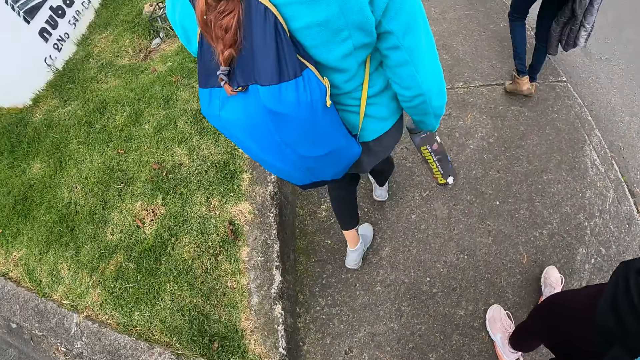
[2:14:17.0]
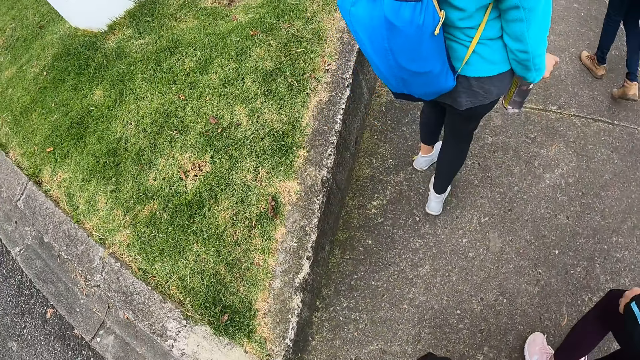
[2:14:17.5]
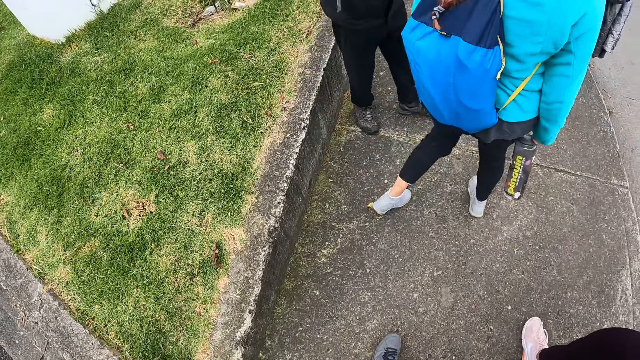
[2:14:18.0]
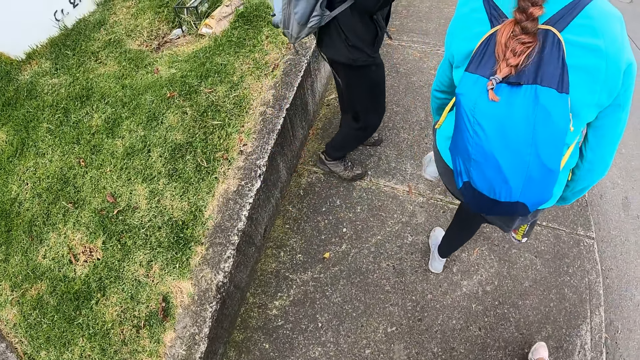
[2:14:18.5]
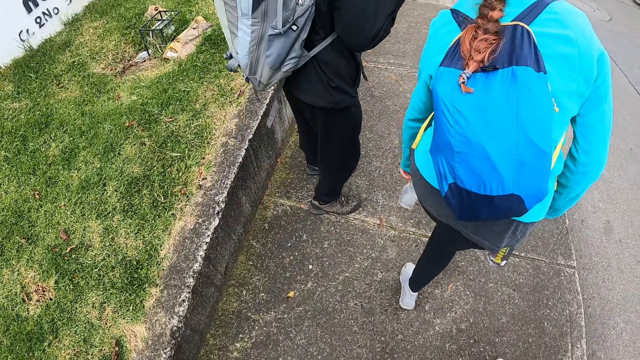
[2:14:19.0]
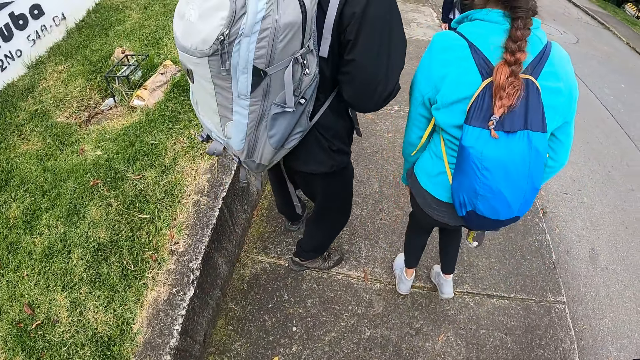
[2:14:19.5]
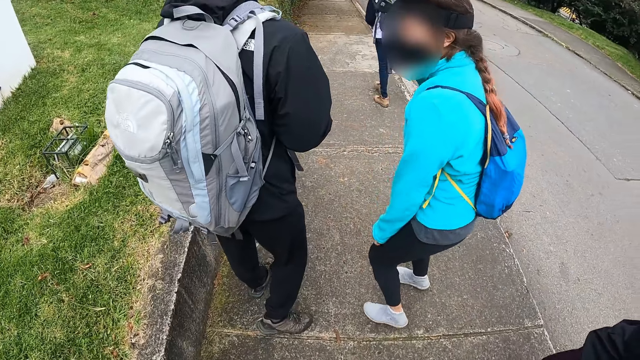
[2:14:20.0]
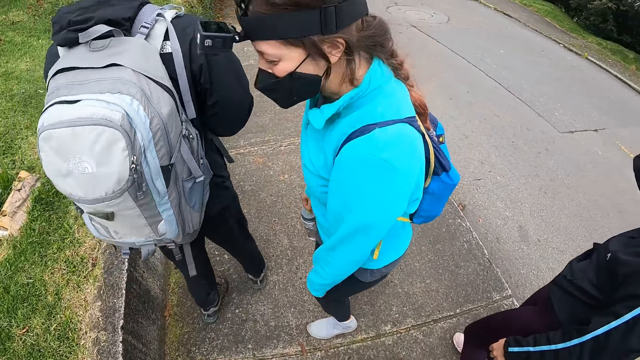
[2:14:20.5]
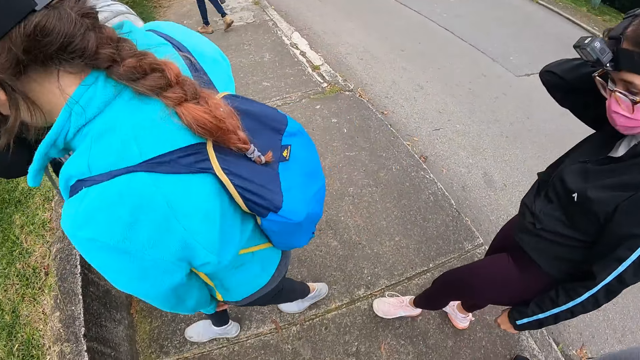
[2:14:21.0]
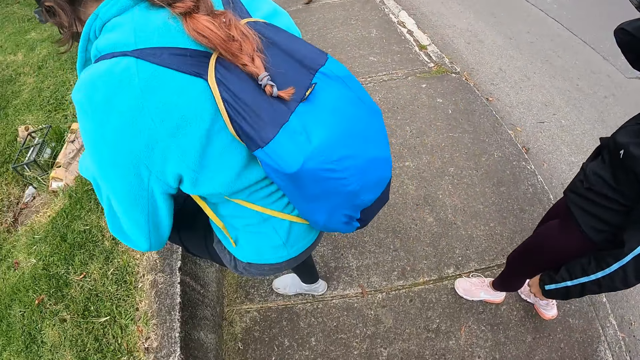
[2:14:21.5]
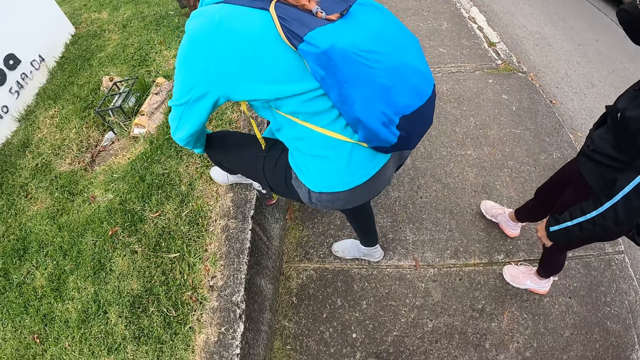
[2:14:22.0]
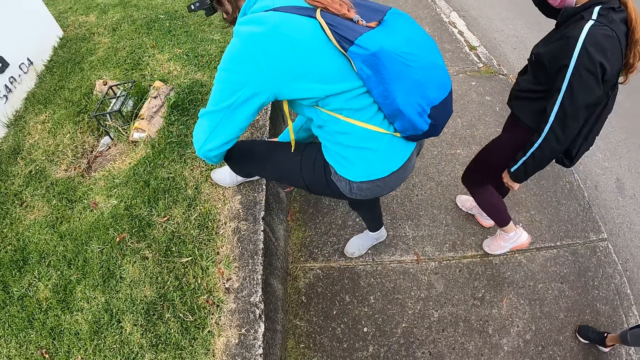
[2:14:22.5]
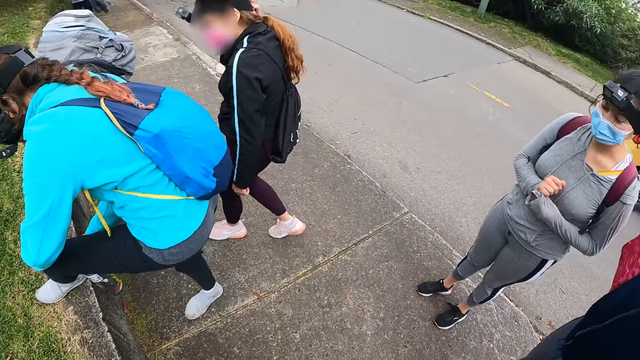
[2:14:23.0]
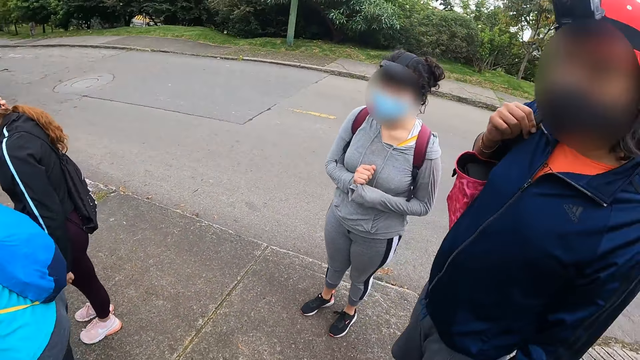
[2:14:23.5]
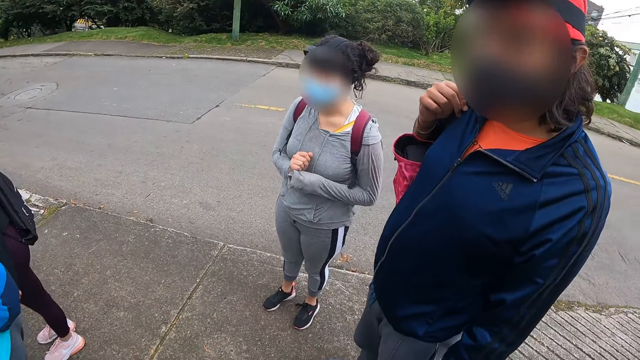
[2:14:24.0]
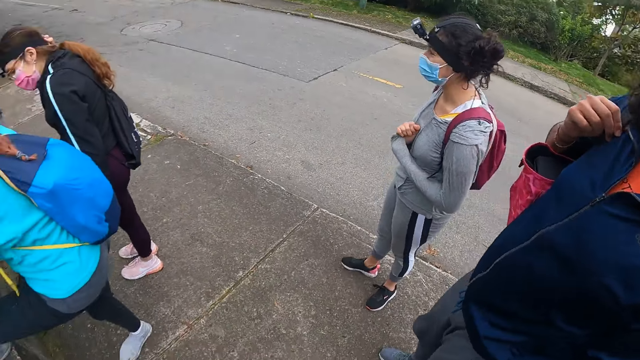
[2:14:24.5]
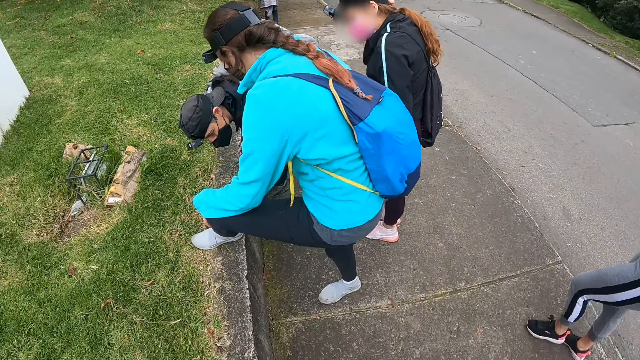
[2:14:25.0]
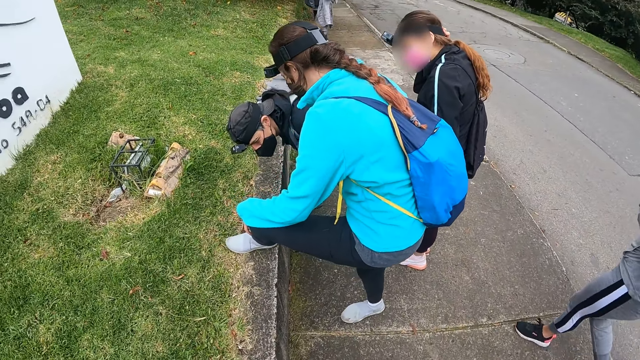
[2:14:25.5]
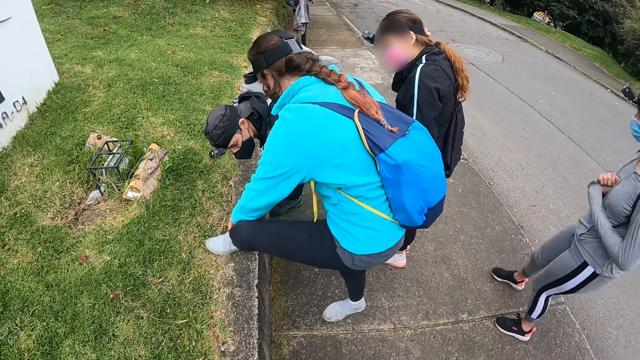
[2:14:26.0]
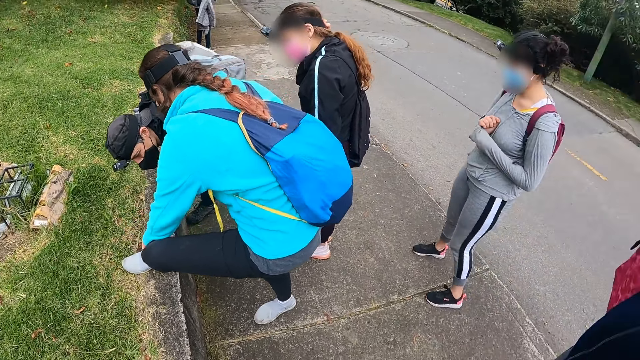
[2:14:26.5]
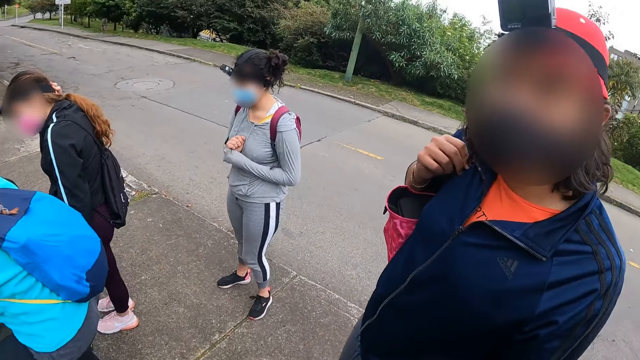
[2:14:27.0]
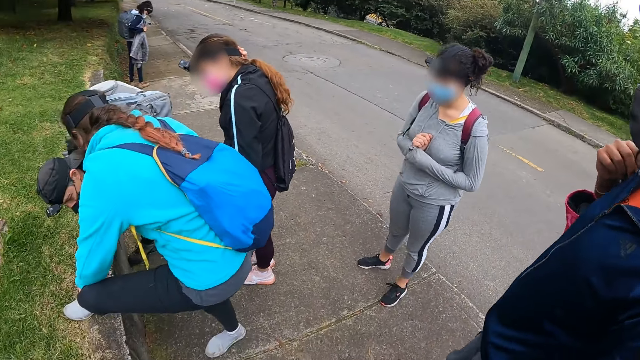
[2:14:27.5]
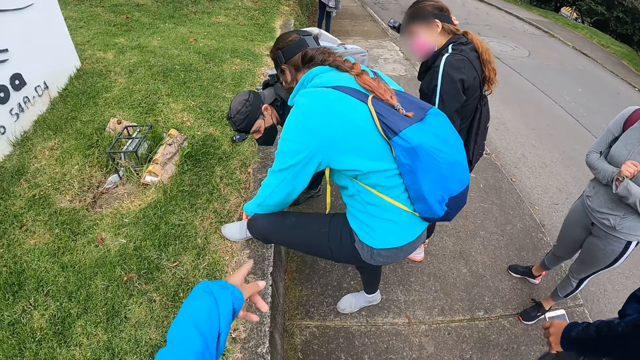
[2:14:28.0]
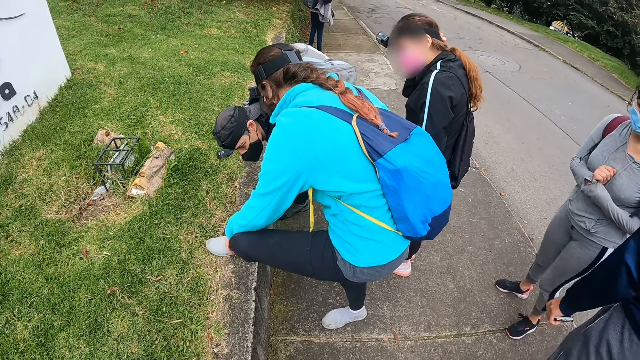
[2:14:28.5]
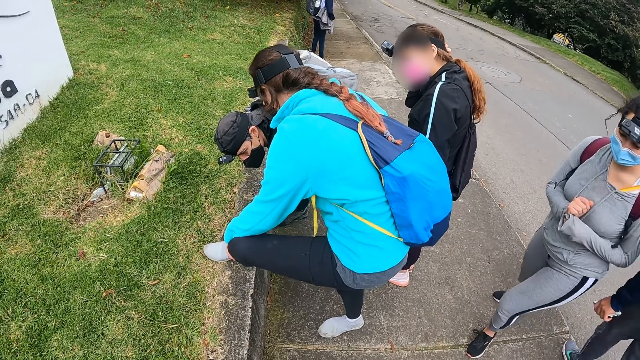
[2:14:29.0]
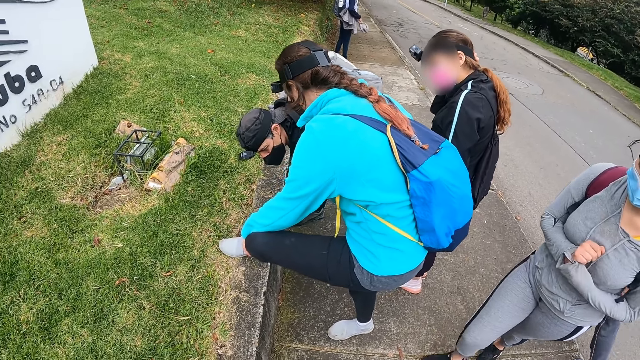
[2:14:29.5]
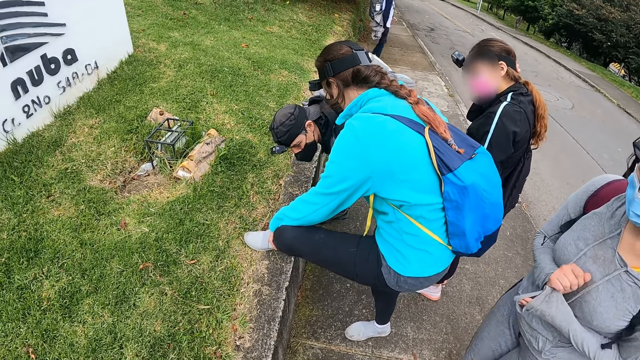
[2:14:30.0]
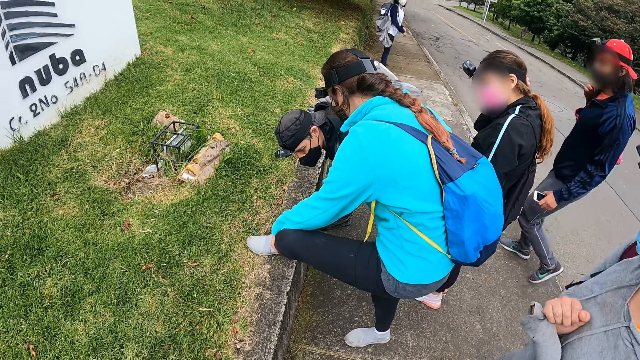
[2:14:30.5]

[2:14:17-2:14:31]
The woman checks her left leg with her left hand. Three other ladies stare at the first lady. A man holds the first lady's leg.

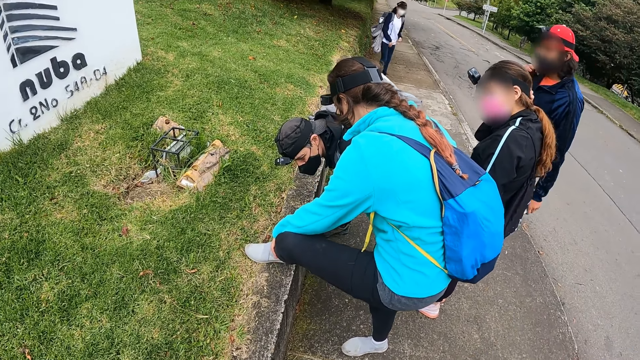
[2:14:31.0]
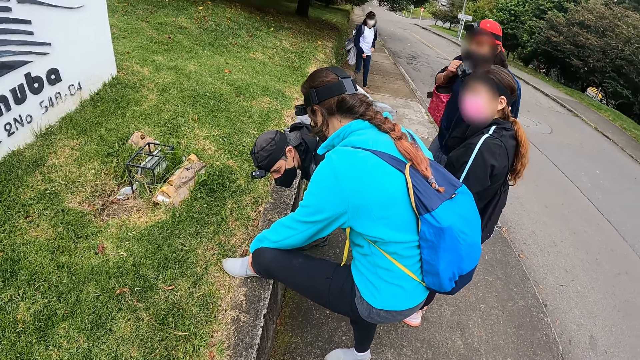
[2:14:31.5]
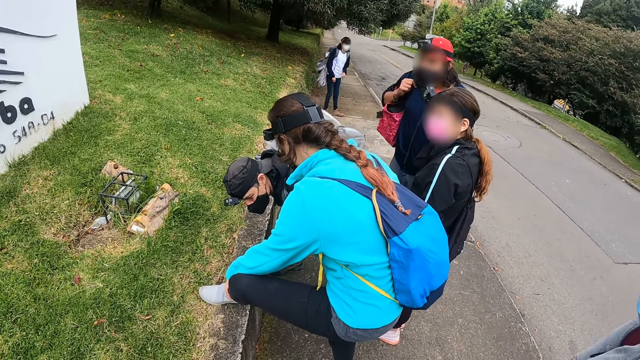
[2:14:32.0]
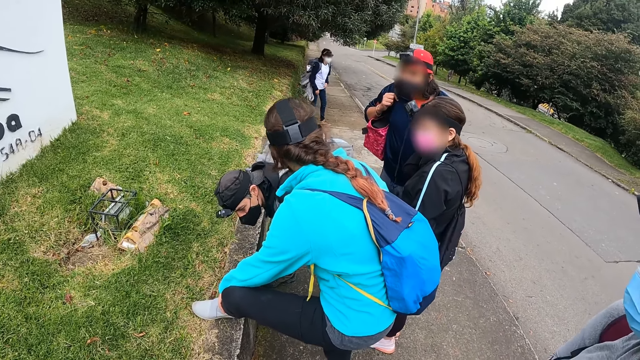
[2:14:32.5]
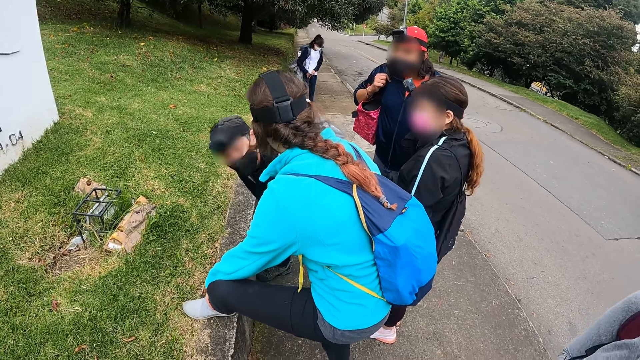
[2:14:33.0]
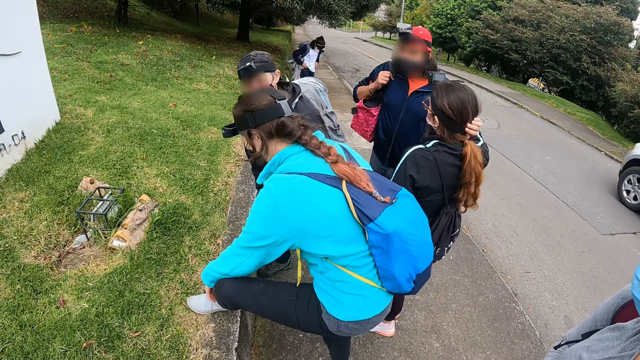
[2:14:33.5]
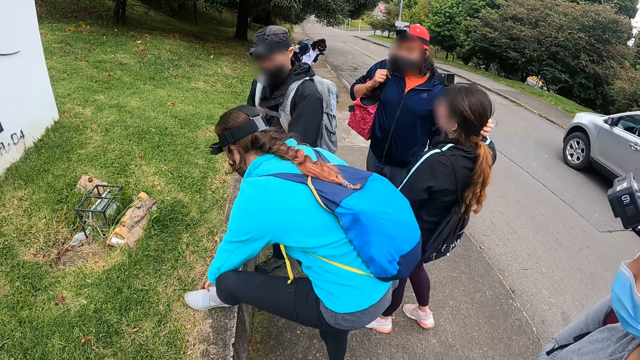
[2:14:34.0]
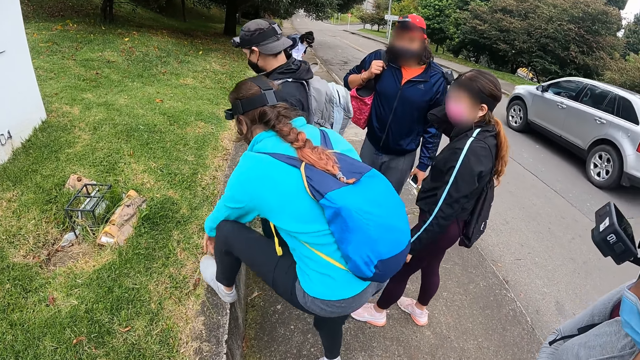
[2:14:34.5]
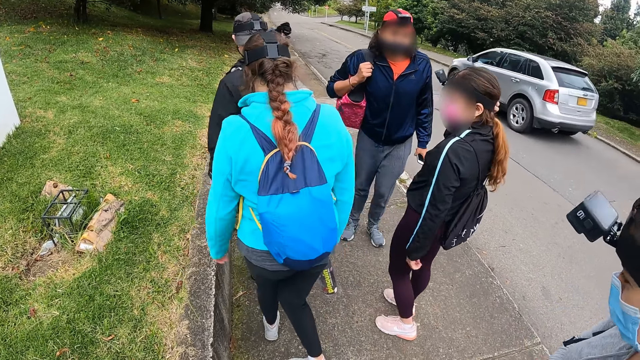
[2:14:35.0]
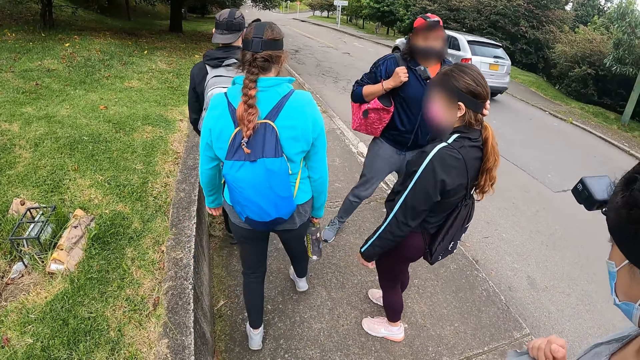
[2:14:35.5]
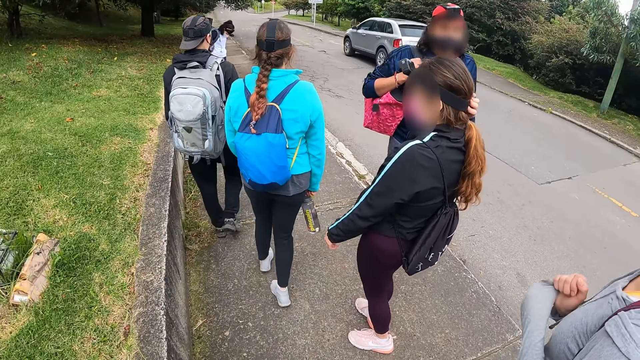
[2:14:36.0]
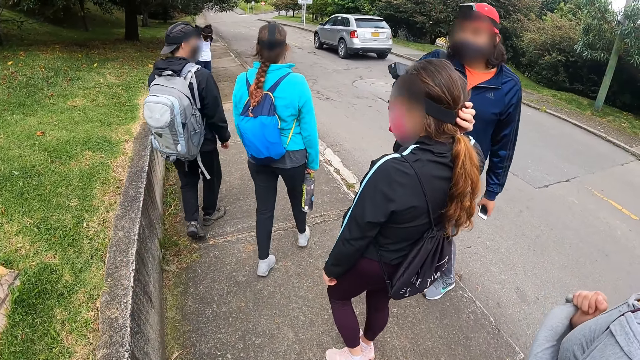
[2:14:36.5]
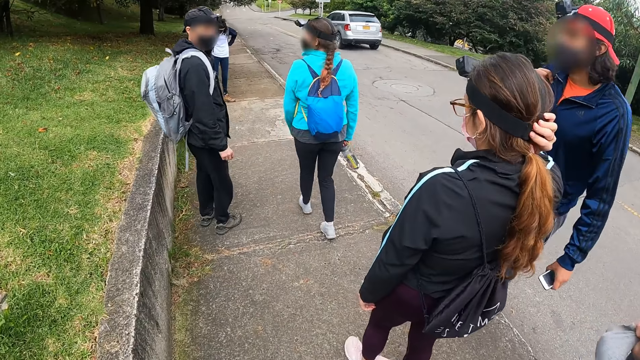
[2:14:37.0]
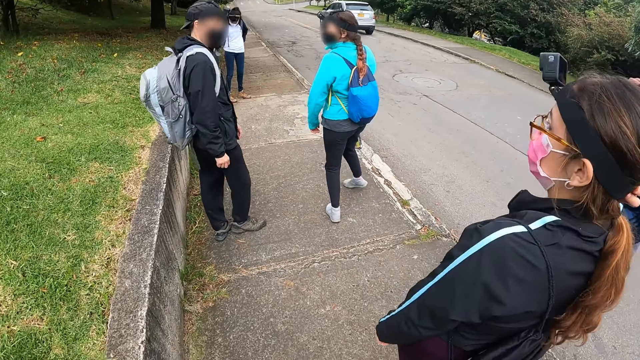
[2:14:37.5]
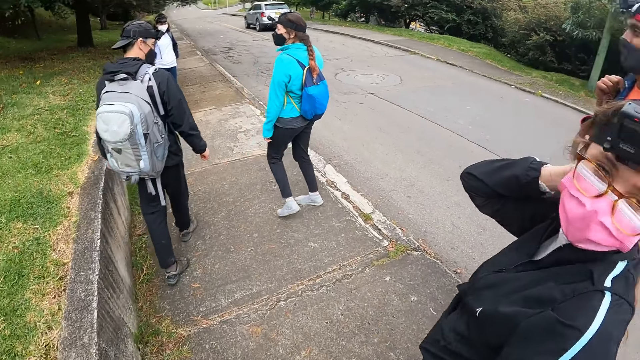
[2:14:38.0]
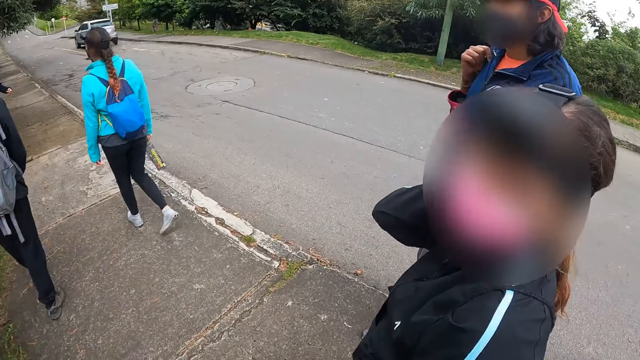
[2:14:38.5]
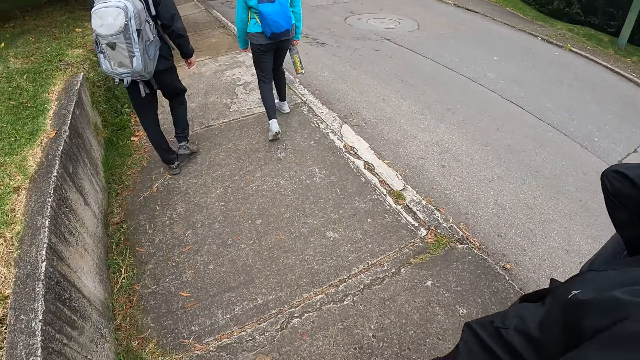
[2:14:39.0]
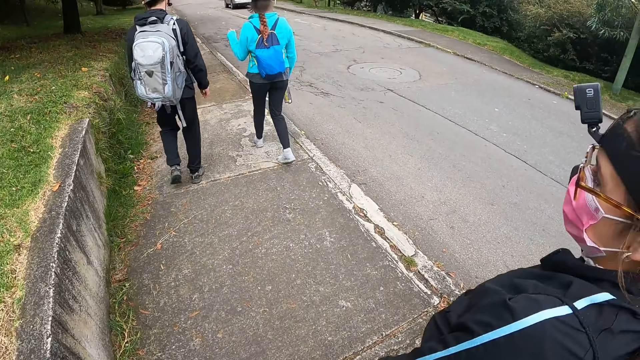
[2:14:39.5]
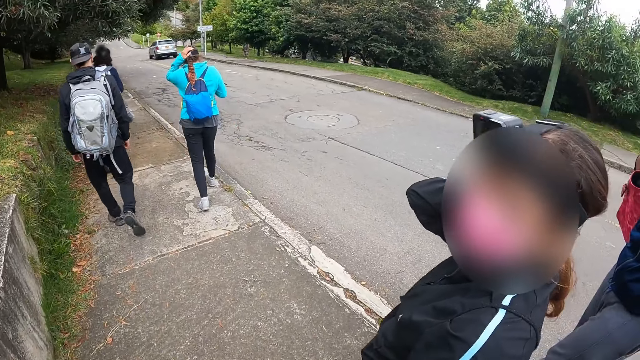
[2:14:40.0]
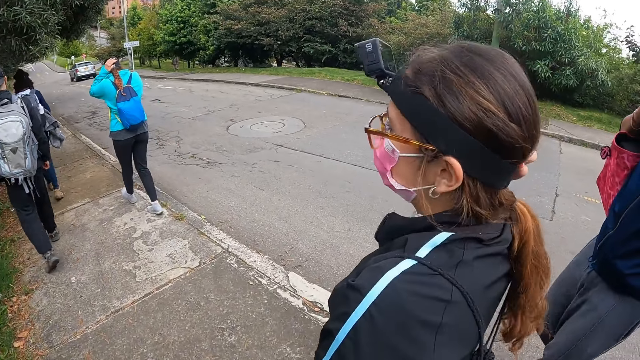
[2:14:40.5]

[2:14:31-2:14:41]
The ladies, the man and two other men walk on the pavement.
